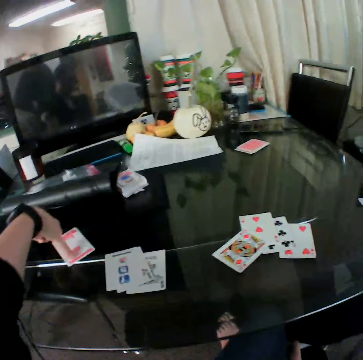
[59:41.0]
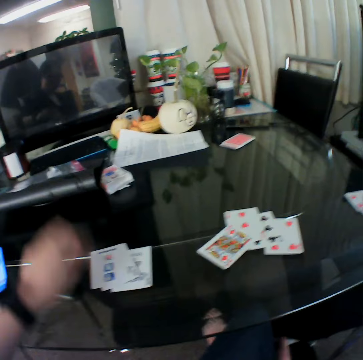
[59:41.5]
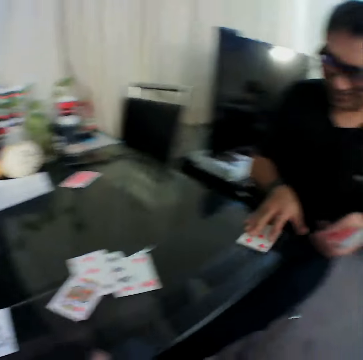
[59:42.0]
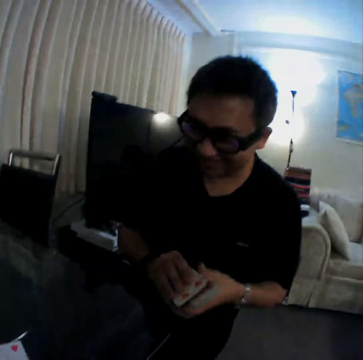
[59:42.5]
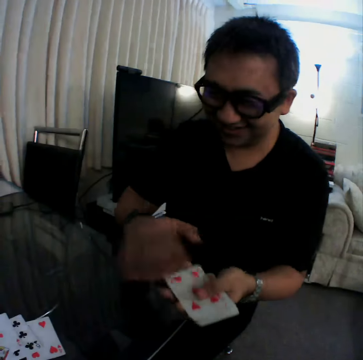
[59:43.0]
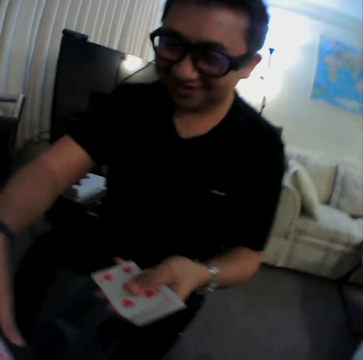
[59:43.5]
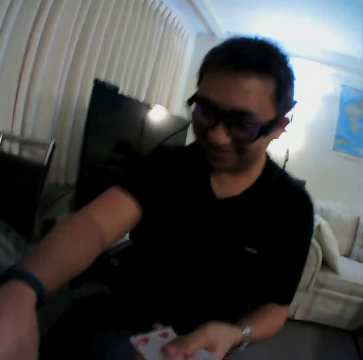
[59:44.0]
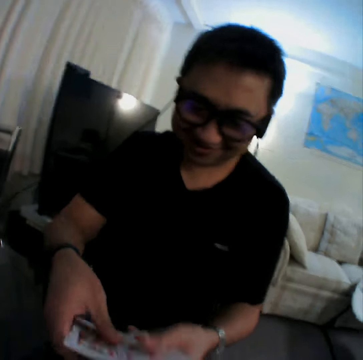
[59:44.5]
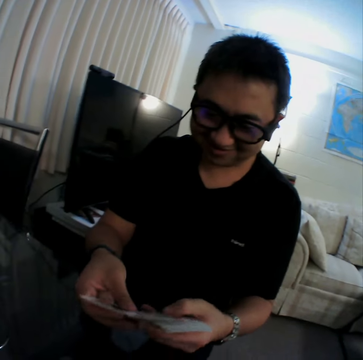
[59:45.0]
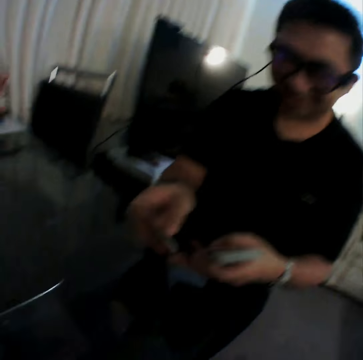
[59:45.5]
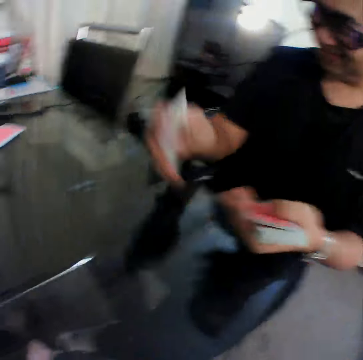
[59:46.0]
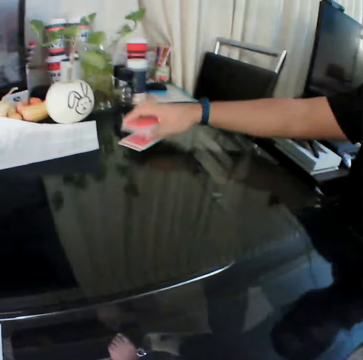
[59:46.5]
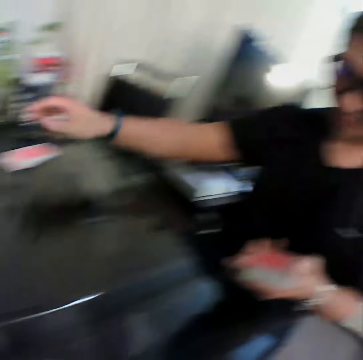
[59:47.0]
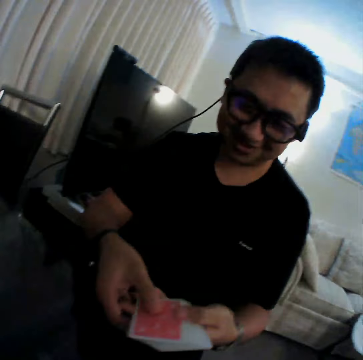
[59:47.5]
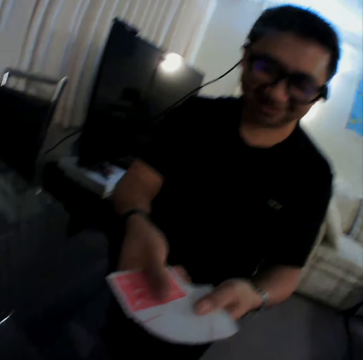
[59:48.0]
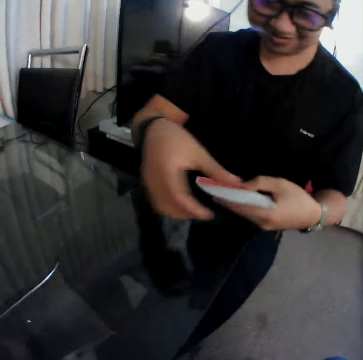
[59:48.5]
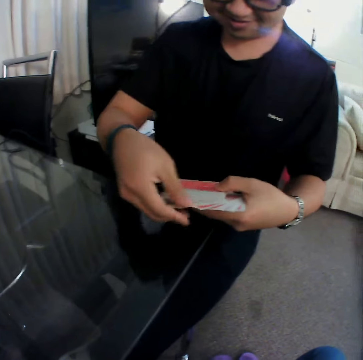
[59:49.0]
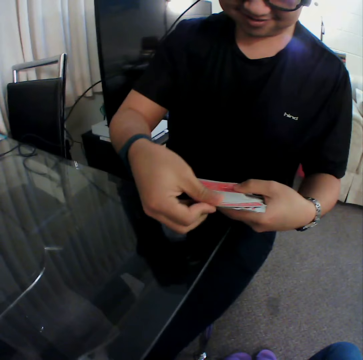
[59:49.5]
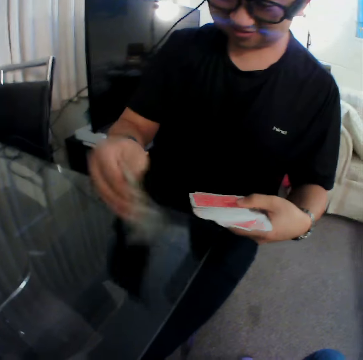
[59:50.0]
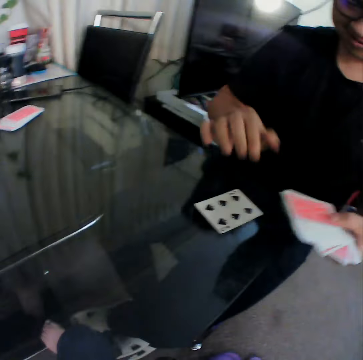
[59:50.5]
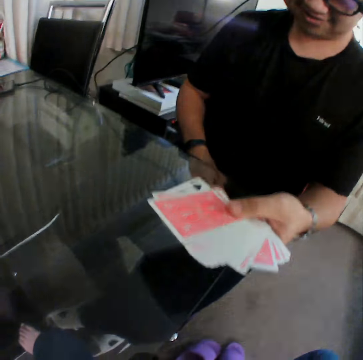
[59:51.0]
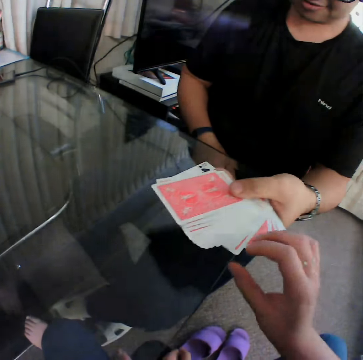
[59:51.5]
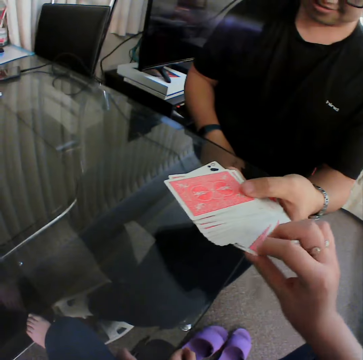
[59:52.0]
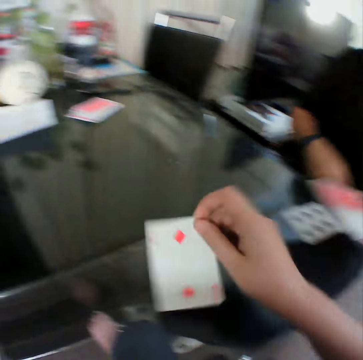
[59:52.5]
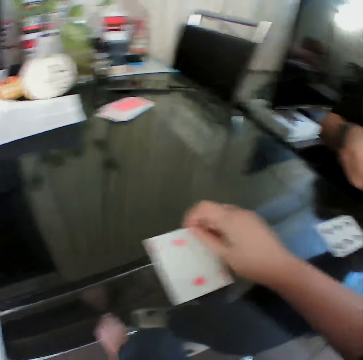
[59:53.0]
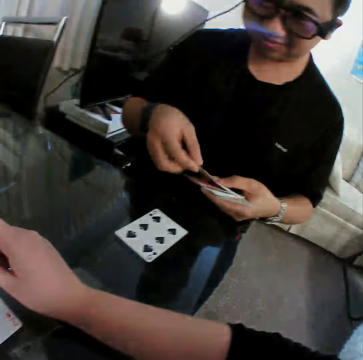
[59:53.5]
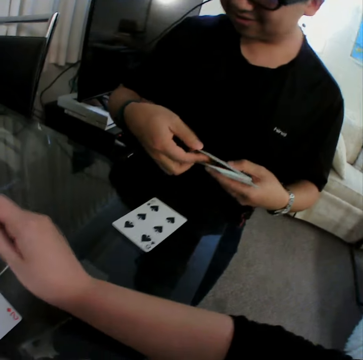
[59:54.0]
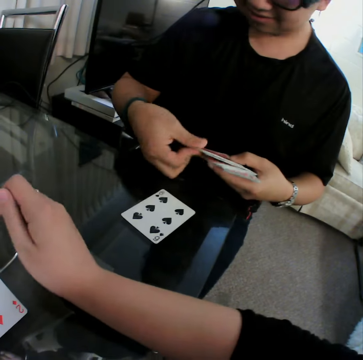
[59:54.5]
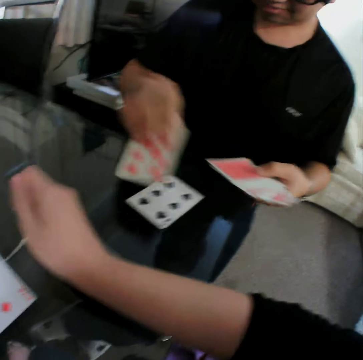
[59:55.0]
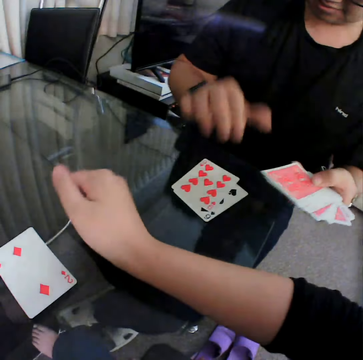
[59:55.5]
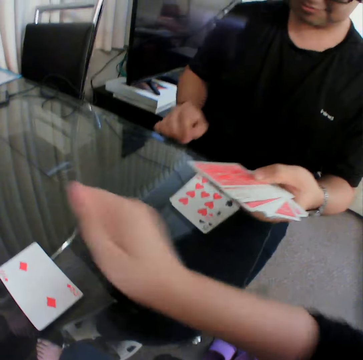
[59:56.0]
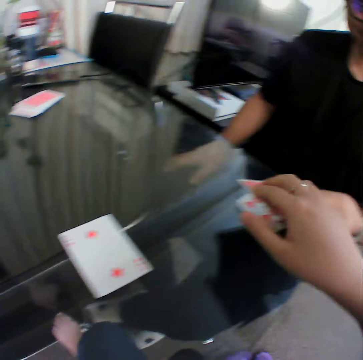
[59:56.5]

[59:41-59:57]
The camera wearer picks a card from the table with his left hand. He places the card in his left hand on the table. A man packs the cards on the table with his left hand. The man picks a card, puts the card on the cards, picks up cards and spreads the cards. The man drops the cards in his left hand on the cards on the table. The man spreads the cards in his hands. The man removes a card from the deck in his right hand with his left hand and places the card in his left hand on the table. The camera wearer picks a card from the deck in the man's hands with his right hand. He places the card in his right hand on the table. The man removes a card from the deck in his right hand with his left hand and places the card in his left hand on the table.

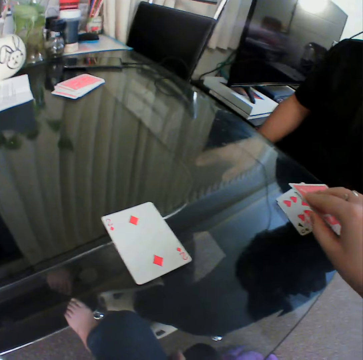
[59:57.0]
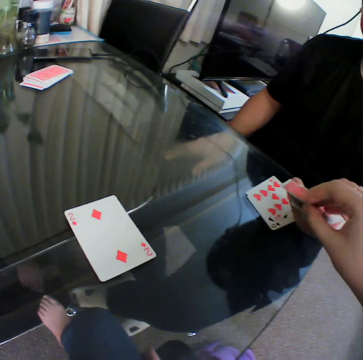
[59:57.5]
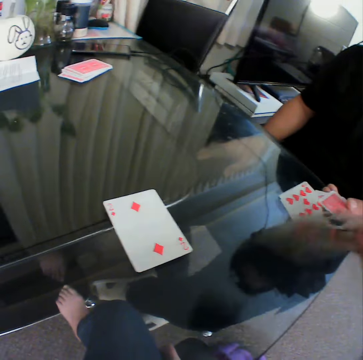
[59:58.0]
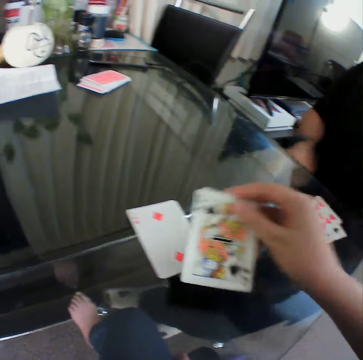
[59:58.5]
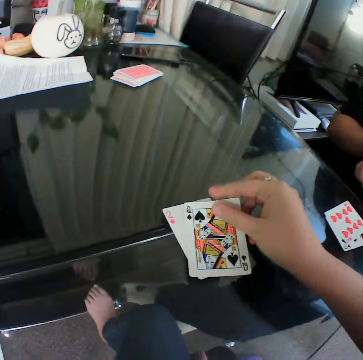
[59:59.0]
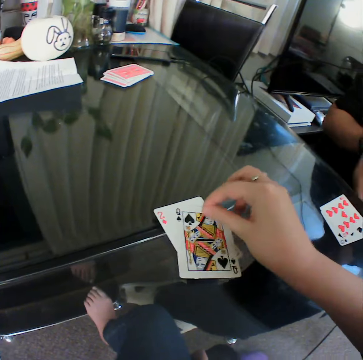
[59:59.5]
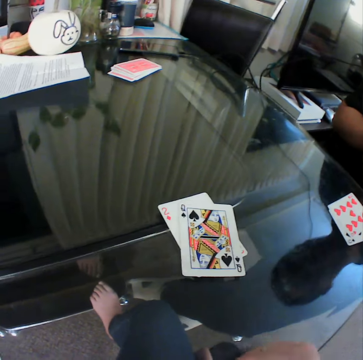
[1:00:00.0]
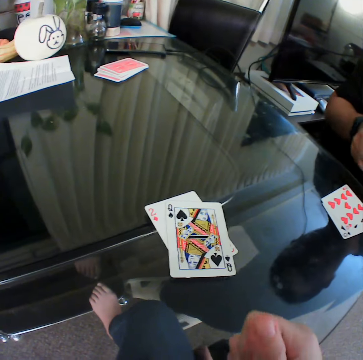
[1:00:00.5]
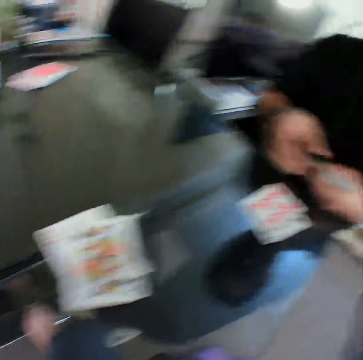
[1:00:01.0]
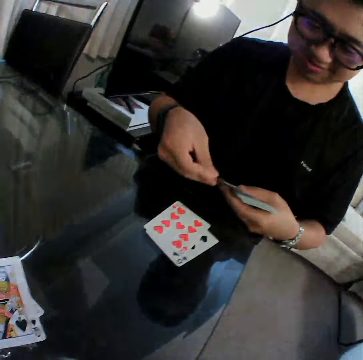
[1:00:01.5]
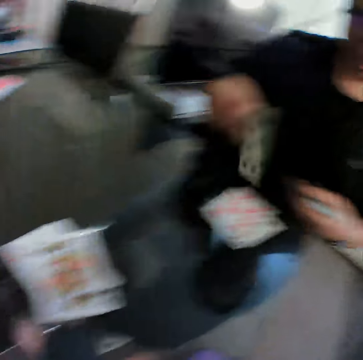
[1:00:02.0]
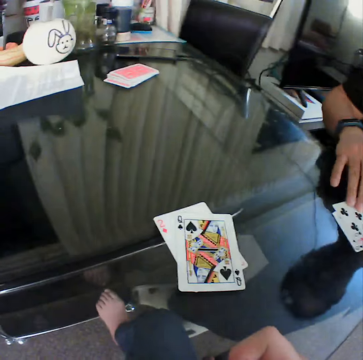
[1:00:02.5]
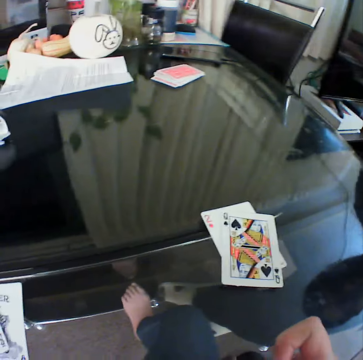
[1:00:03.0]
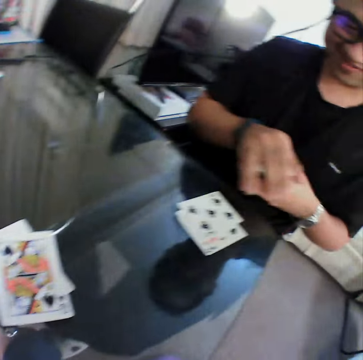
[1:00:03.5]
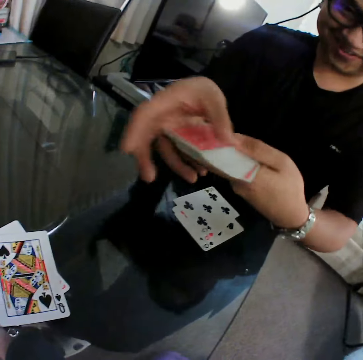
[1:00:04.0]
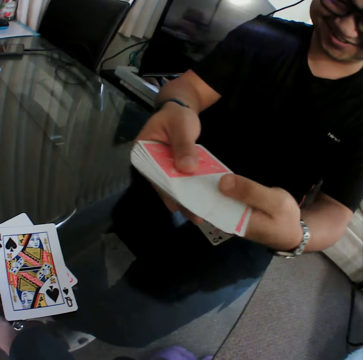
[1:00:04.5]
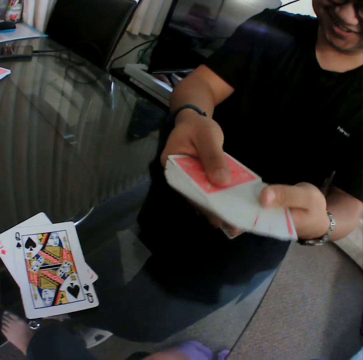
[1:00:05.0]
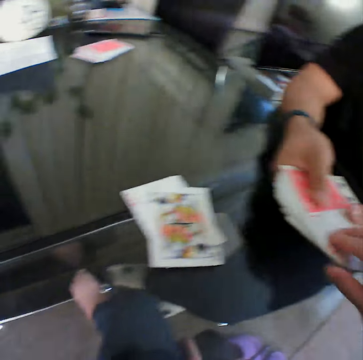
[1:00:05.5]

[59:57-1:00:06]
The camera wearer picks a card from the deck in a man's hands with his right hand. He checks the card. He places the card in his right hand on the table. The man removes a card from the deck in his right hand with his left hand and places the card in his left hand on the table. The man holds the cards with both hands and spreads the cards in his hands.

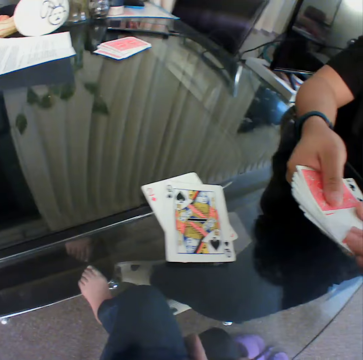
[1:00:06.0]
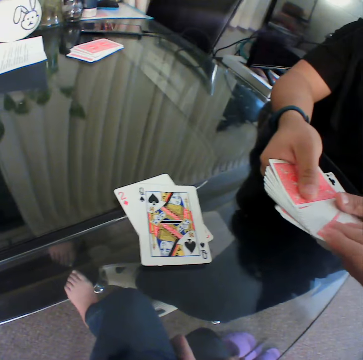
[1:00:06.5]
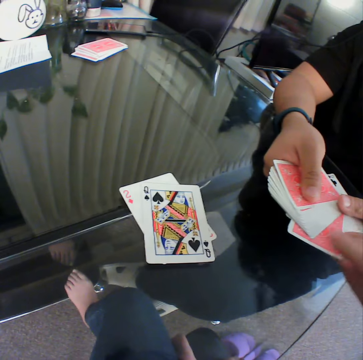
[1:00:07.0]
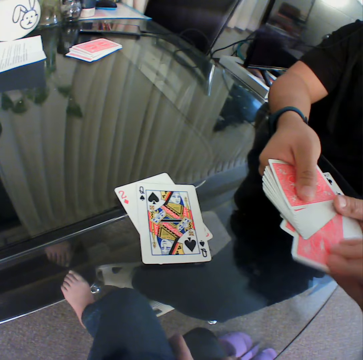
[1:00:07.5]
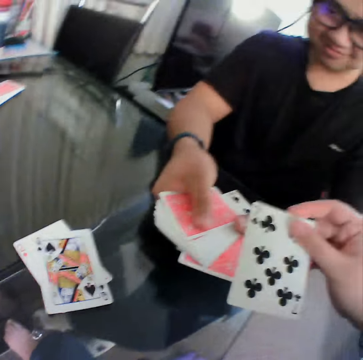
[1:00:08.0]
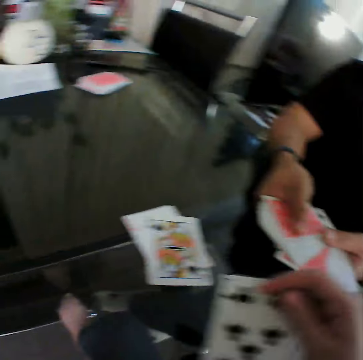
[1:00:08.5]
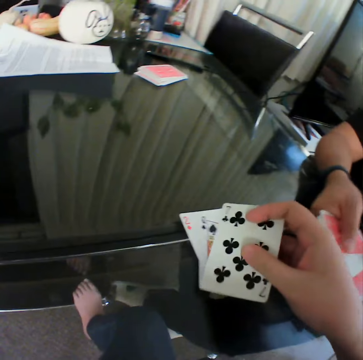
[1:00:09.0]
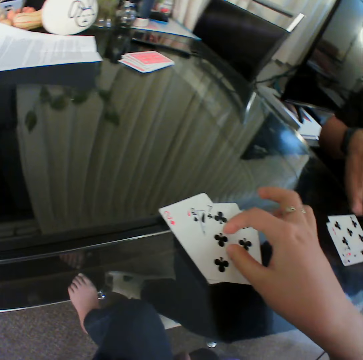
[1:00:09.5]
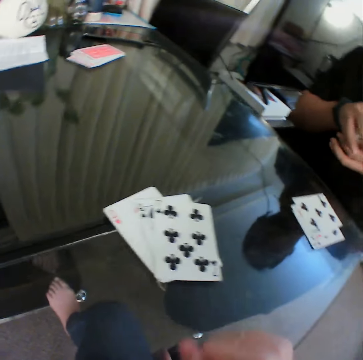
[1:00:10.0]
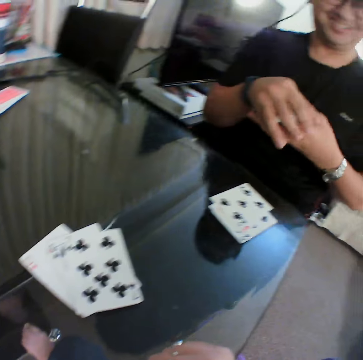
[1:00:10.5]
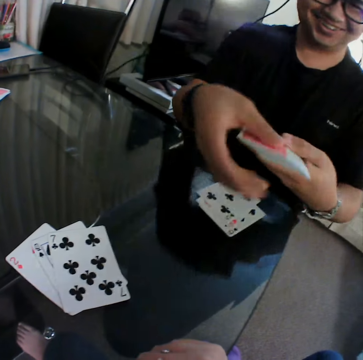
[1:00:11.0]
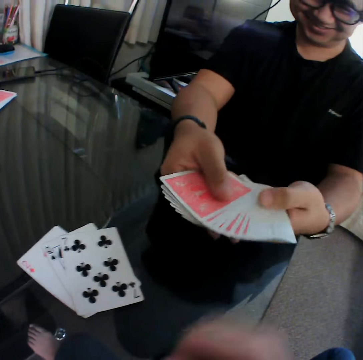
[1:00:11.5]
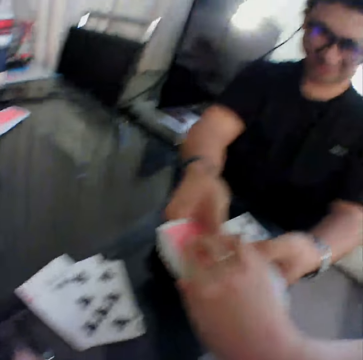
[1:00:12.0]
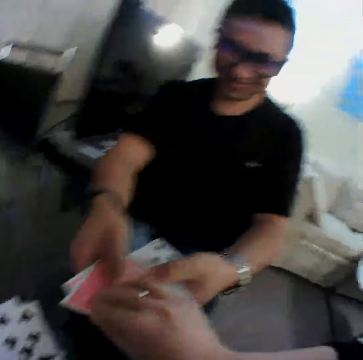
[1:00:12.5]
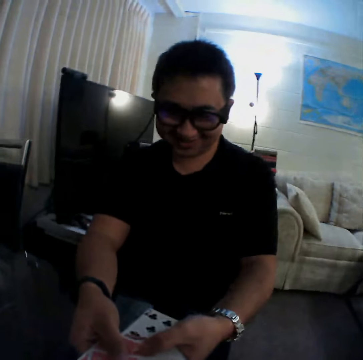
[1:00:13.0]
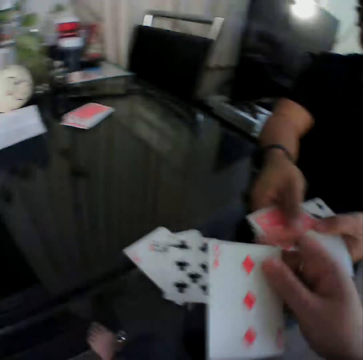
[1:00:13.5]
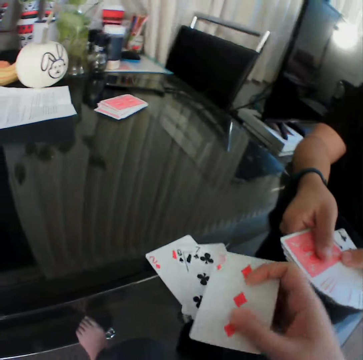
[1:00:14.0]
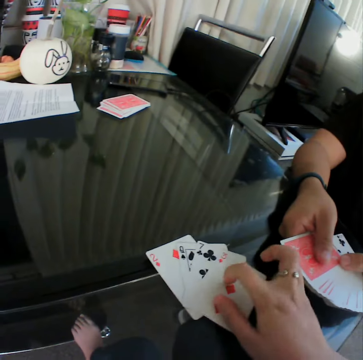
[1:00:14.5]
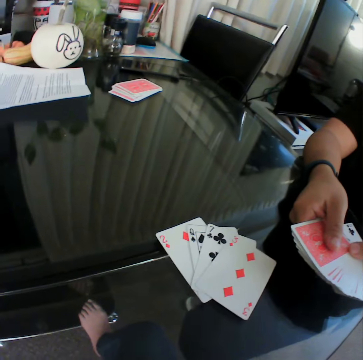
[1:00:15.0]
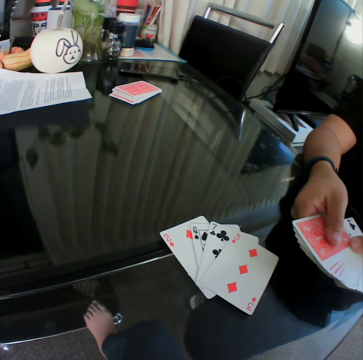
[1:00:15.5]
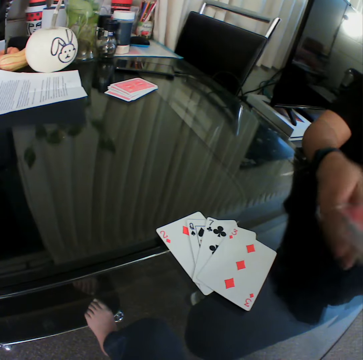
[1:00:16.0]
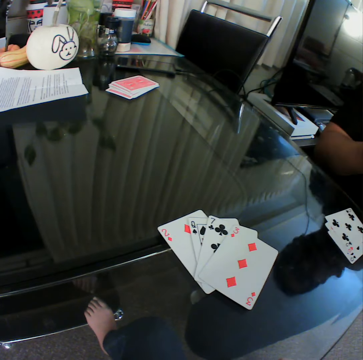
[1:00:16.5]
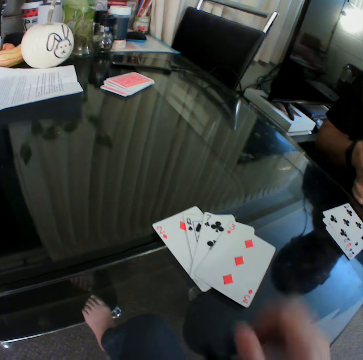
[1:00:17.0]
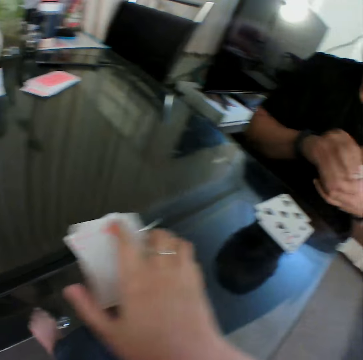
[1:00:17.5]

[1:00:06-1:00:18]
The camera wearer picks a card from the deck in a man's hands with his right hand. He checks the card. He places the card in his right hand on the table. The man puts the card on the card, holds the cards with both hands and spreads the cards in his hands. The camera wearer picks a card from the deck in the man's hands with his right hand. He checks the card. He places the card in his right hand on the table. He arranges the cards with his right hand. He collects the cards together.
